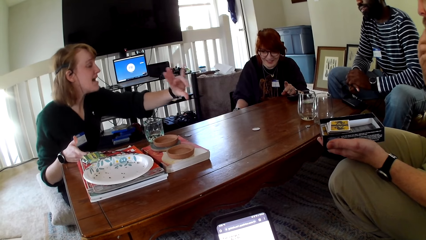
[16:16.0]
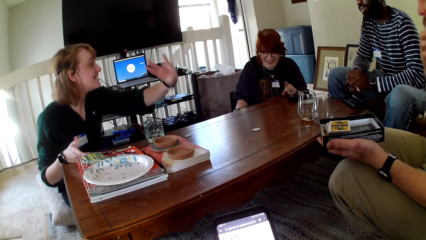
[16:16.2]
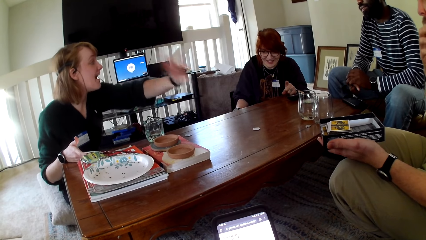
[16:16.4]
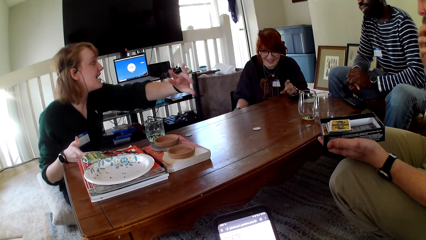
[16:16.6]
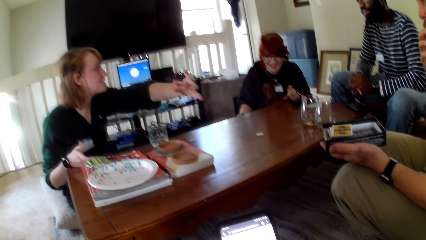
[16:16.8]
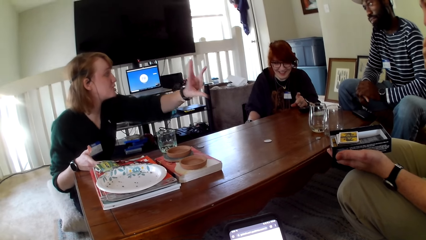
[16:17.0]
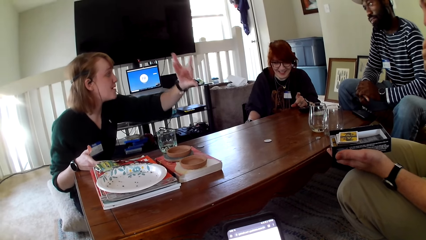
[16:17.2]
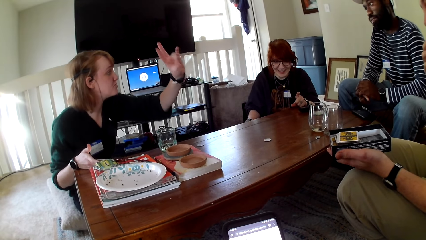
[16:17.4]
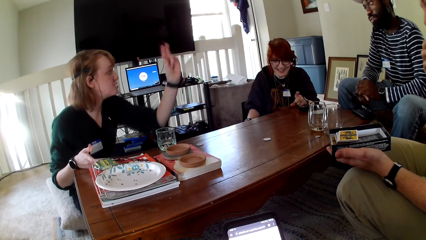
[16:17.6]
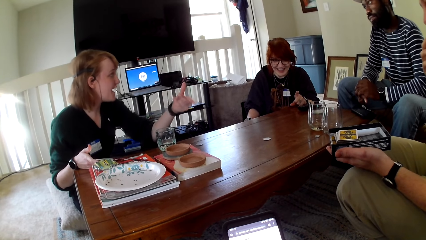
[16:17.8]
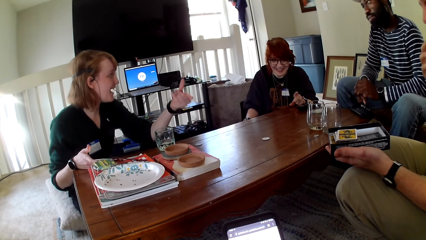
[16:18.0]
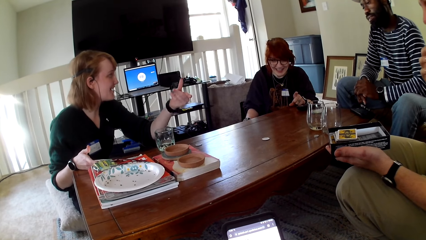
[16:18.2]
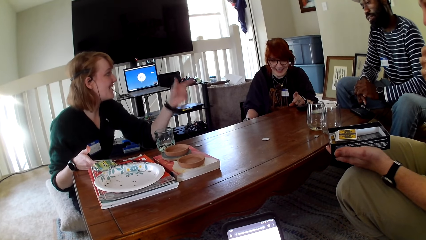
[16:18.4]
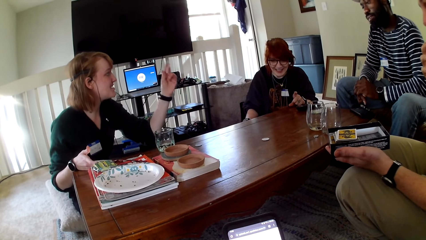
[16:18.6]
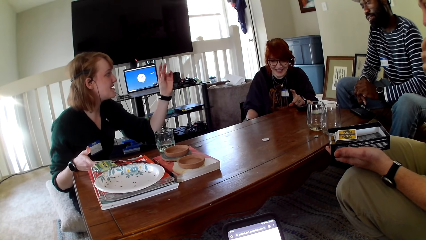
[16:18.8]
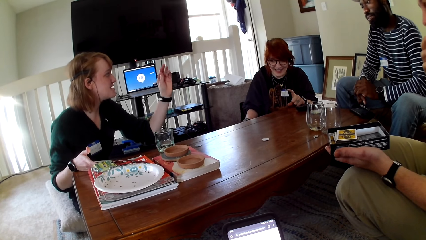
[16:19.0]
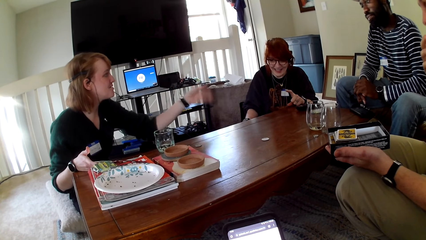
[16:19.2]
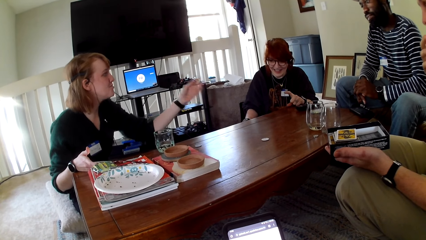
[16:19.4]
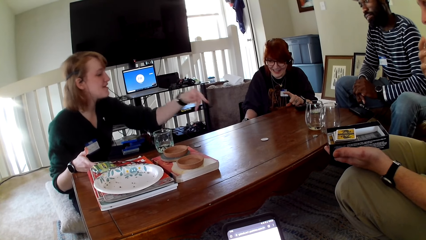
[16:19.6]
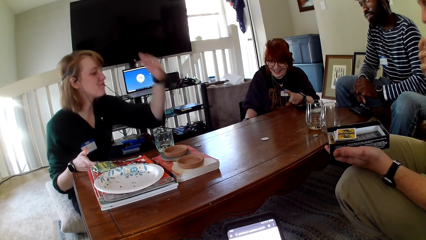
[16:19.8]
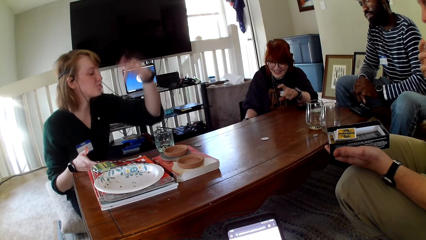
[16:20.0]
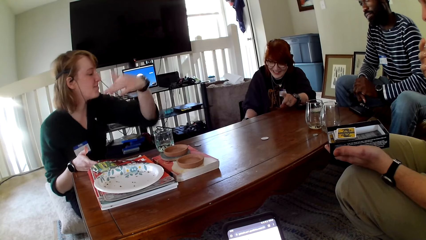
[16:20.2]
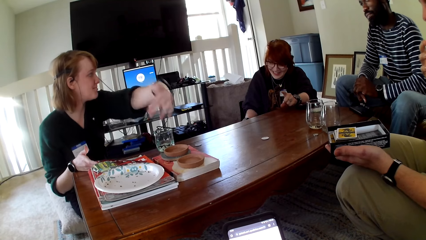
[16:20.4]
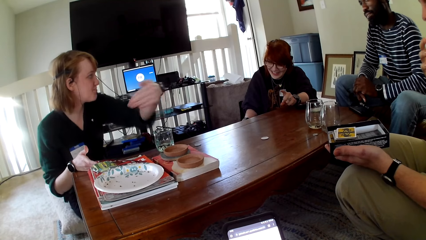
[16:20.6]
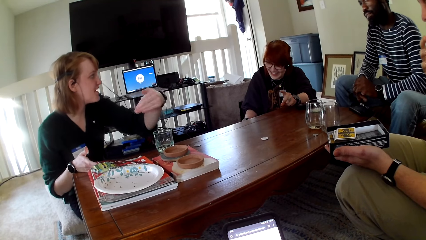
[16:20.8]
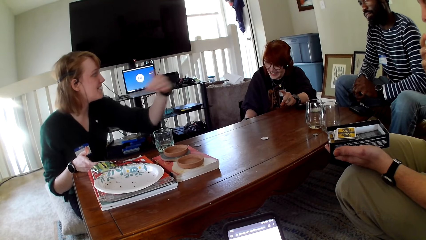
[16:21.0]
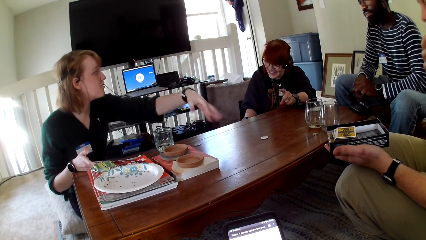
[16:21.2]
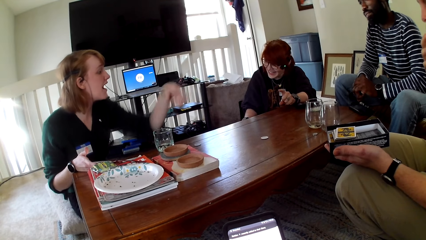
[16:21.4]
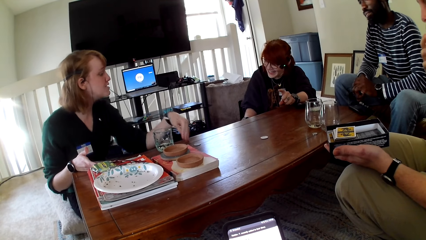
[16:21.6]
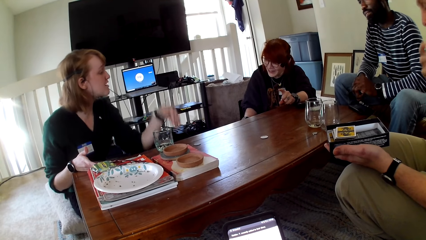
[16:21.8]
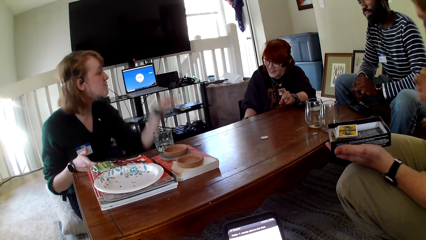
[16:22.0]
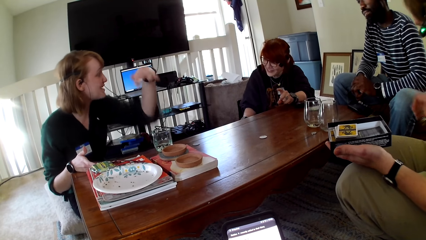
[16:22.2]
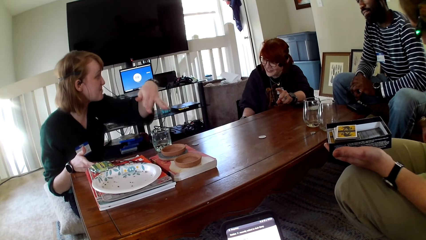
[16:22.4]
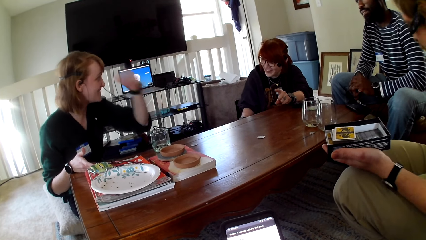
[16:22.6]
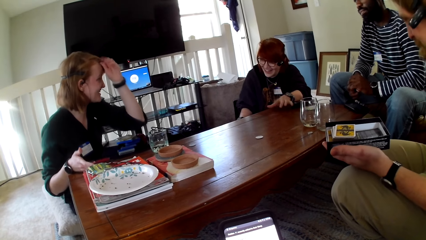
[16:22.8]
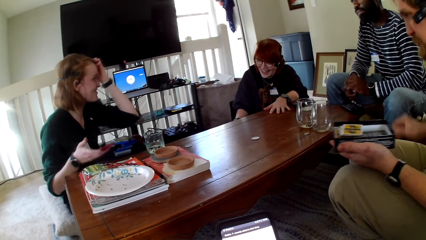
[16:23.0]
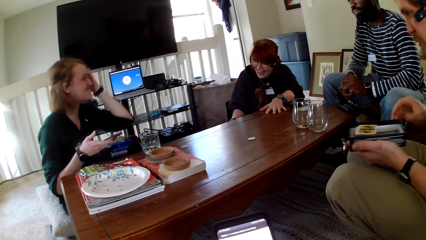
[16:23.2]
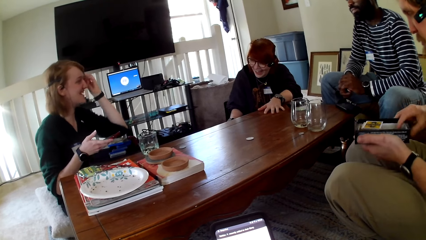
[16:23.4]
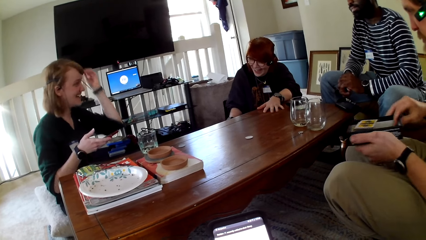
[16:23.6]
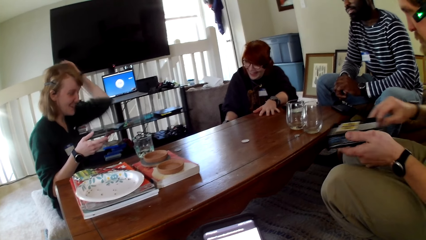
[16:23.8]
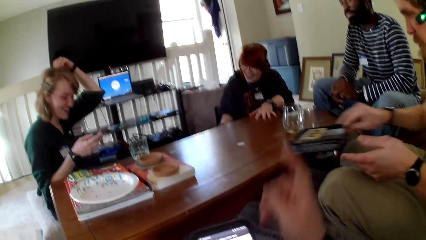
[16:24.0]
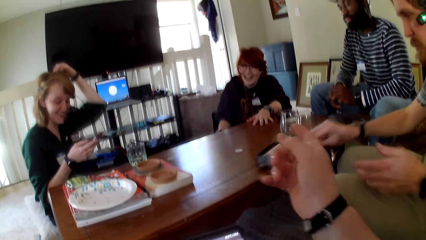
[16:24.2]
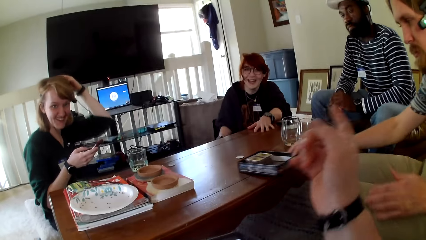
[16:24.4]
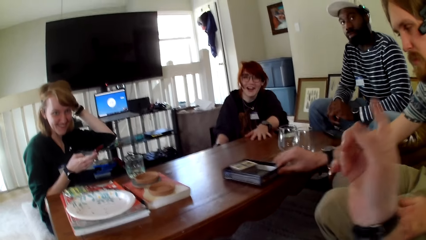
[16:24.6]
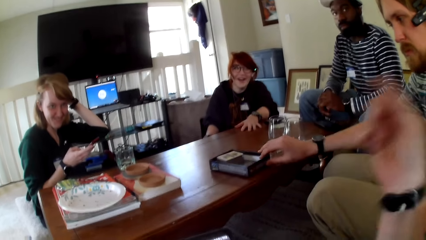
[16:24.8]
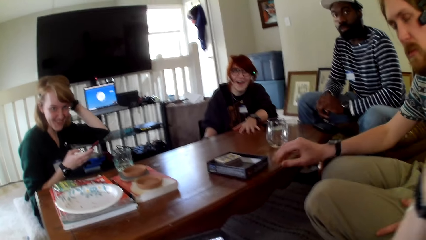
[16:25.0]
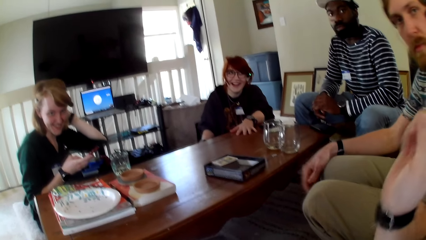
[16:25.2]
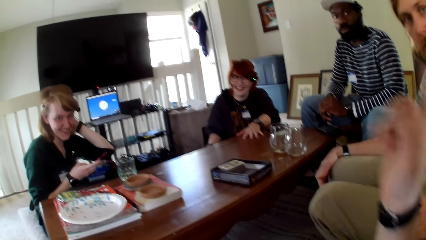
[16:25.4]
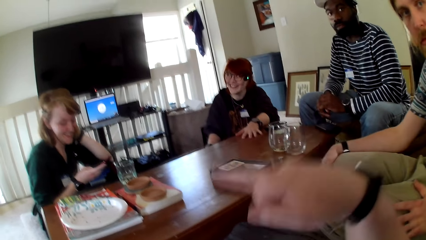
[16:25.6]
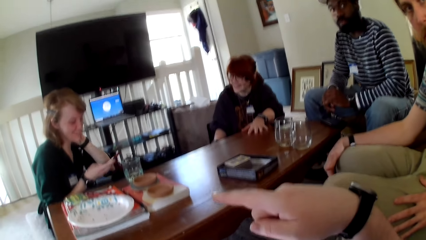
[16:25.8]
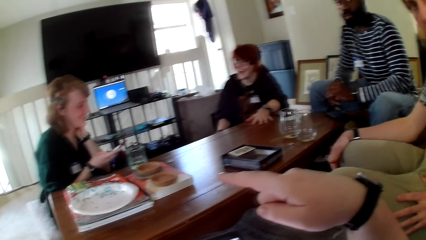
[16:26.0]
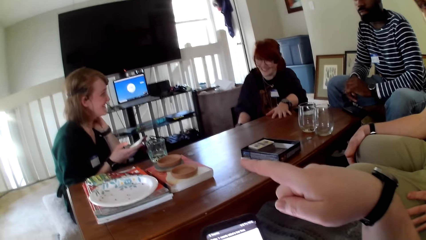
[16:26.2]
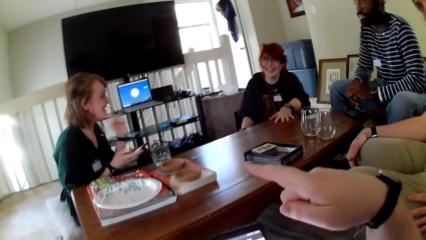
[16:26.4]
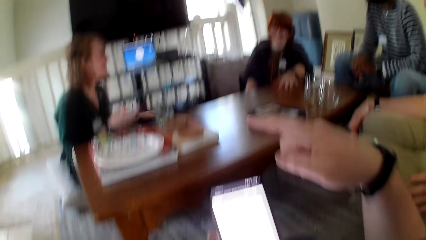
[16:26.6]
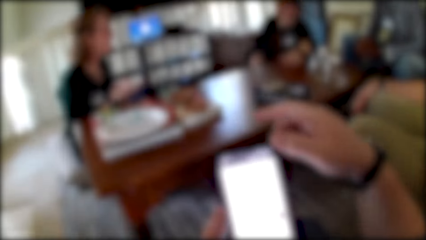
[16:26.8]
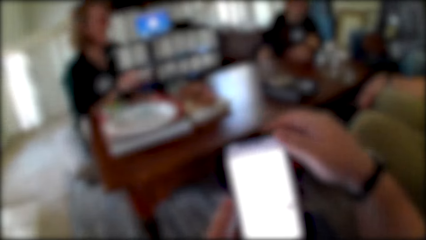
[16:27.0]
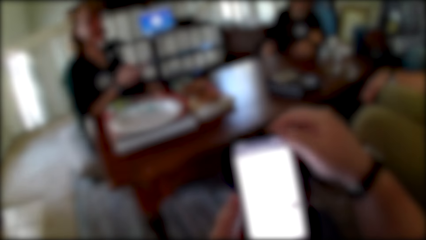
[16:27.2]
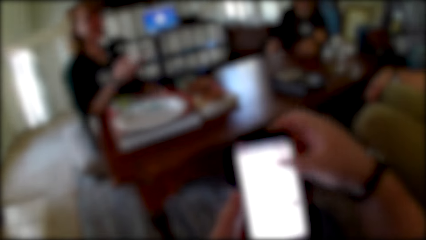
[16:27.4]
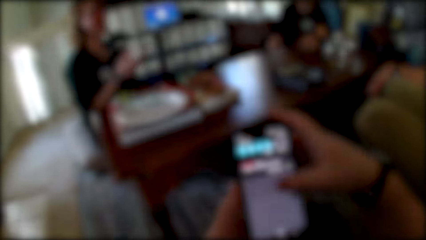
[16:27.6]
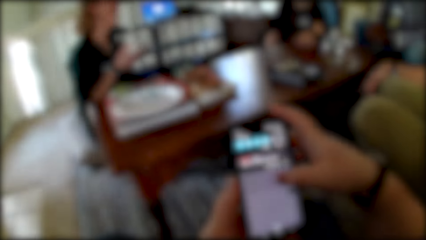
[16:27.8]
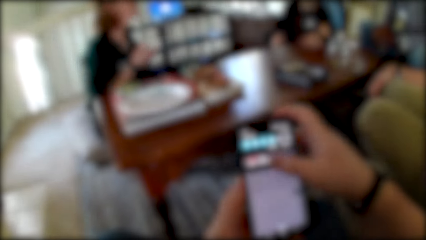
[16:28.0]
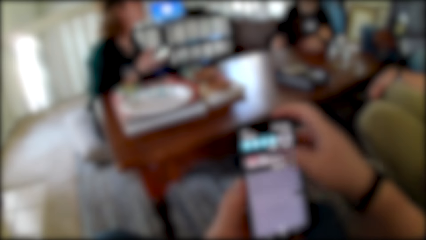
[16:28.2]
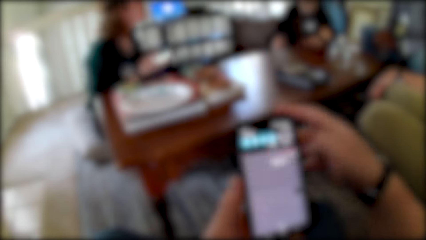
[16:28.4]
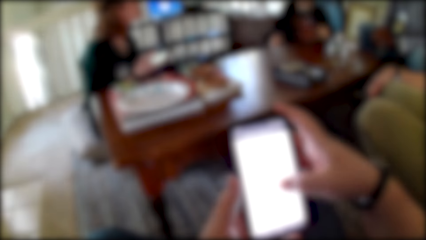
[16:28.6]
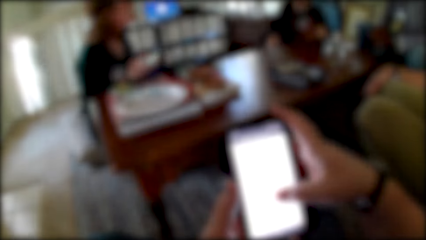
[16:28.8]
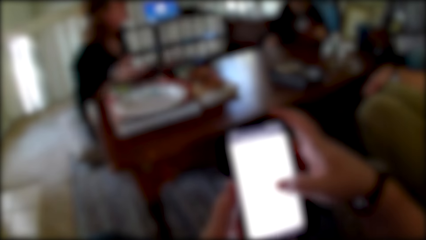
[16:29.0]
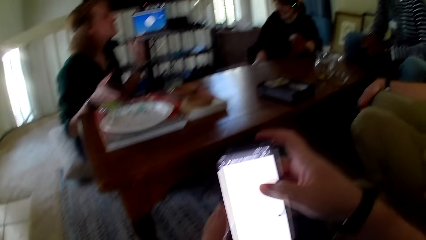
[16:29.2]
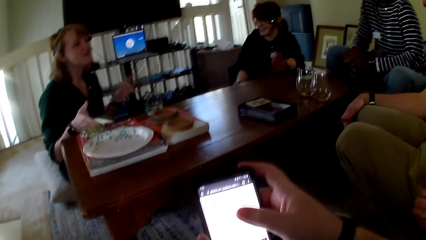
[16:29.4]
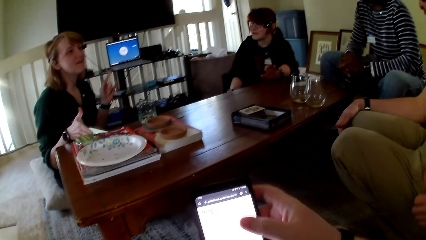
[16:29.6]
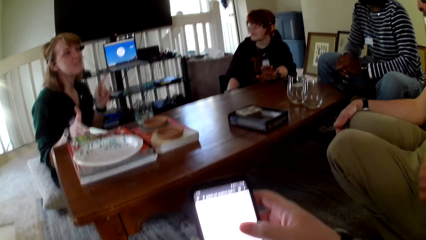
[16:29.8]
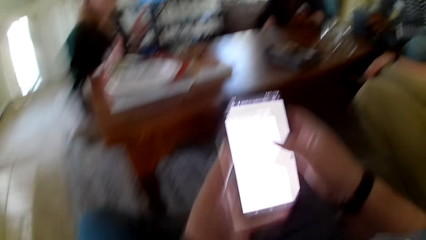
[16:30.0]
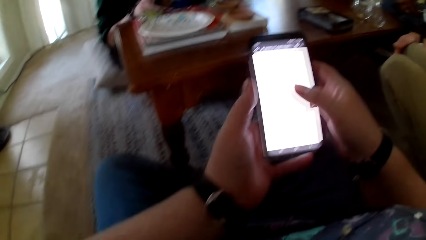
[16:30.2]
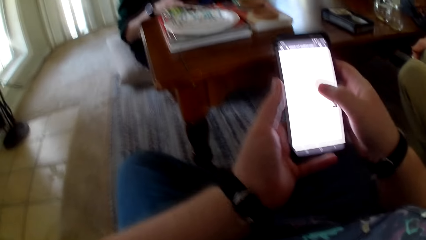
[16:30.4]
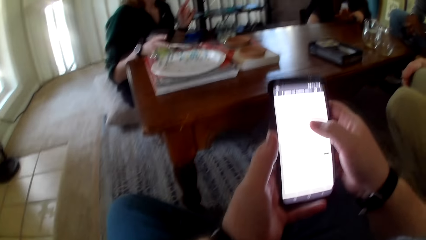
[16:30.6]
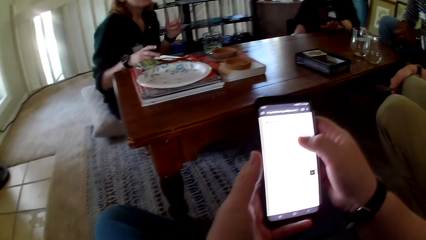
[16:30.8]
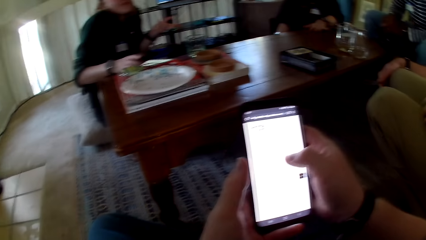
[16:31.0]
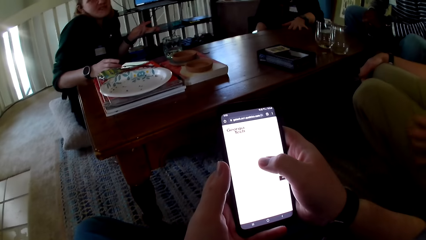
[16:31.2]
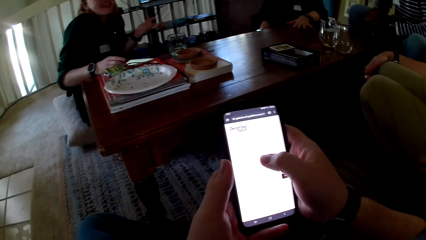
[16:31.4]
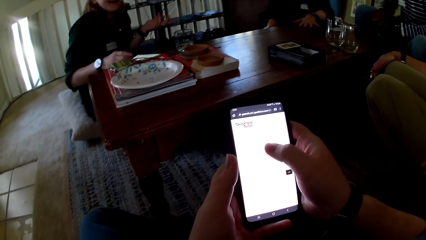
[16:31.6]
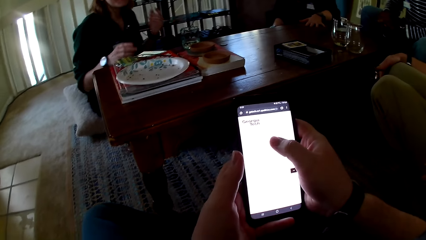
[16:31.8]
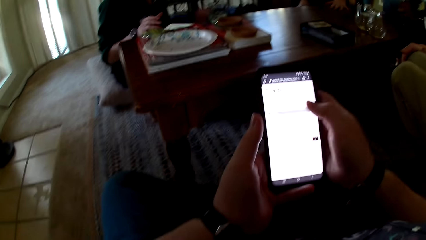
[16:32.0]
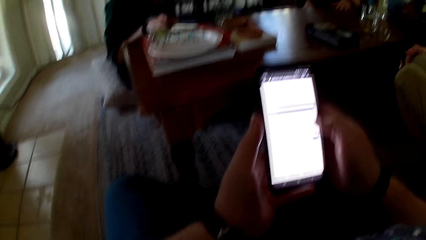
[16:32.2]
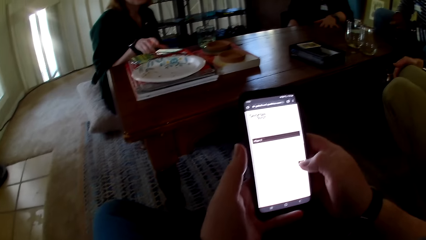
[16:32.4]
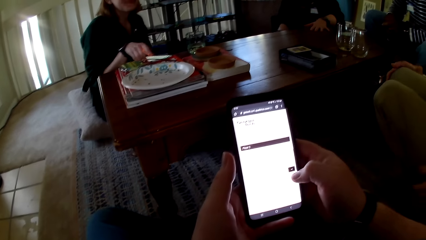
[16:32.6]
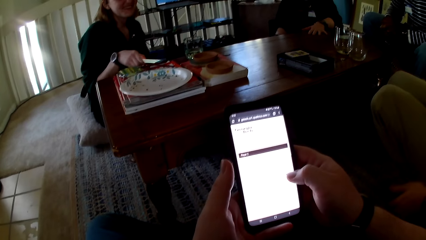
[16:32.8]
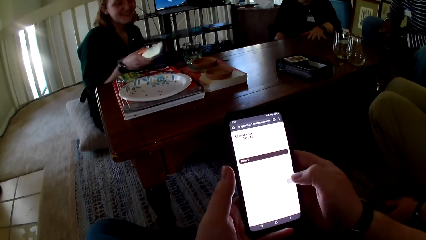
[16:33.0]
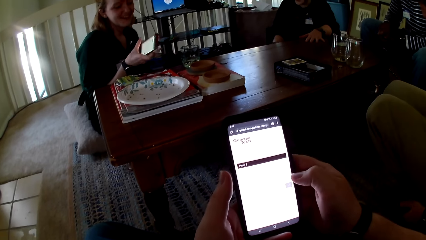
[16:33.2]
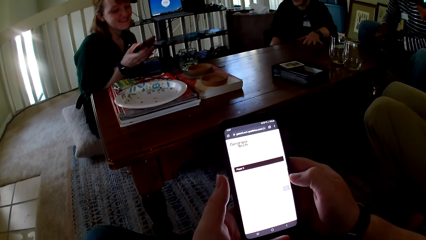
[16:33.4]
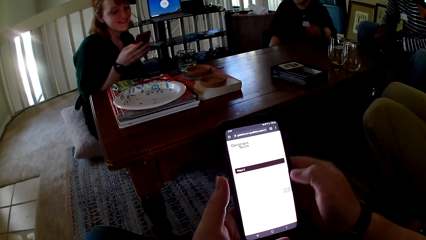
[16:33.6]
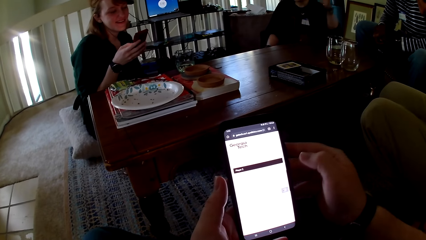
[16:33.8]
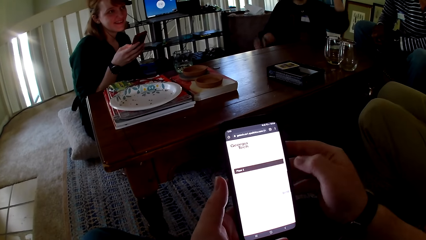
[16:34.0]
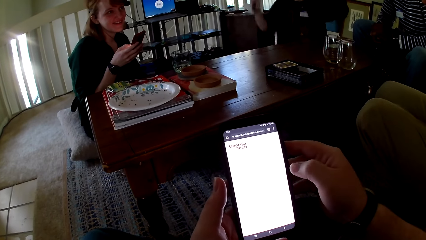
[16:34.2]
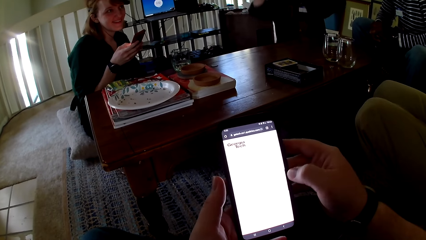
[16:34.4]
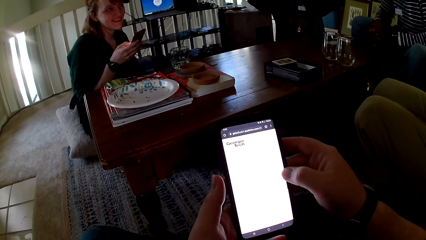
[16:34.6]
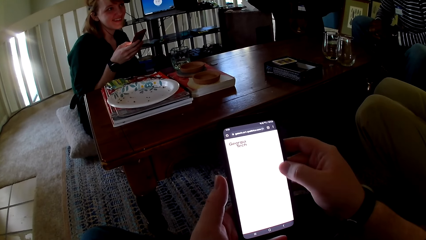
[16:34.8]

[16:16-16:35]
A woman holds the table. A man puts the box on the table. A person touches the cards. The camera wearer gestures his hand. Another woman holds her phone and holds her hair. The camera wearer gestures his hand. The other woman pulls her hand off her hair. The camera wearer raises a hand up. He operates the phone with both hands. He touches the phone. The other woman talks and gestures her hand. The camera wearer operates the phone with both hands. The other woman puts the phone on the table. The camera wearer operates the phone with both hands. The other woman picks up a phone and operates the phone.
